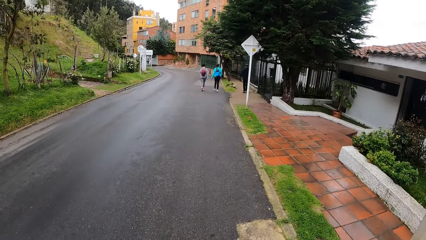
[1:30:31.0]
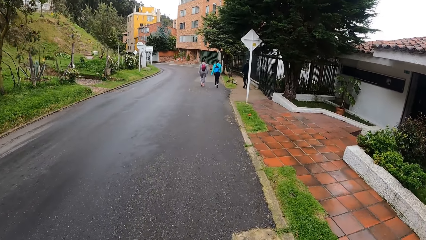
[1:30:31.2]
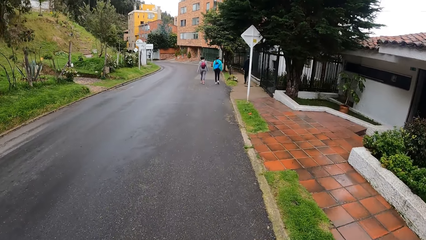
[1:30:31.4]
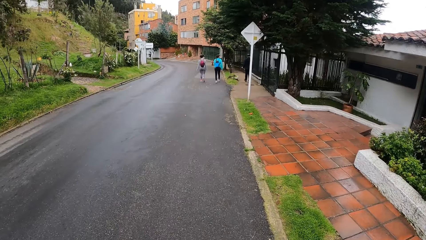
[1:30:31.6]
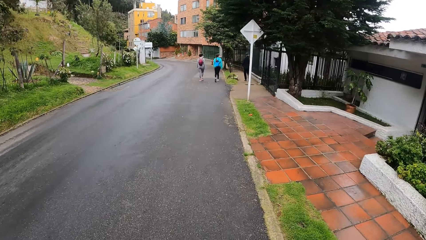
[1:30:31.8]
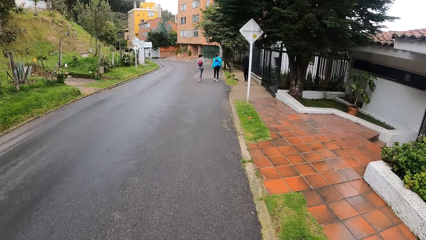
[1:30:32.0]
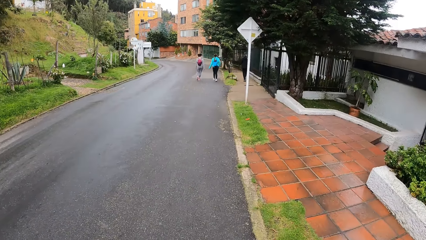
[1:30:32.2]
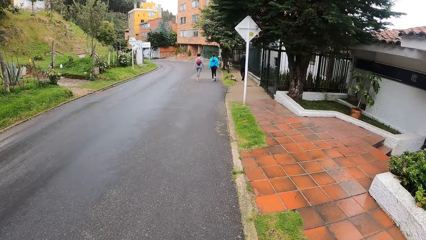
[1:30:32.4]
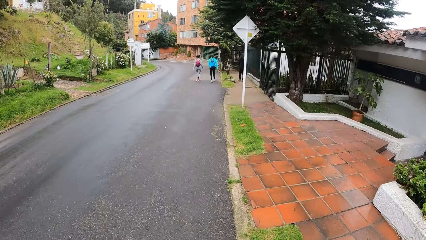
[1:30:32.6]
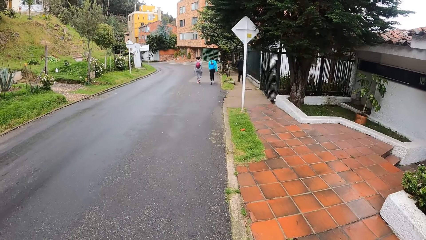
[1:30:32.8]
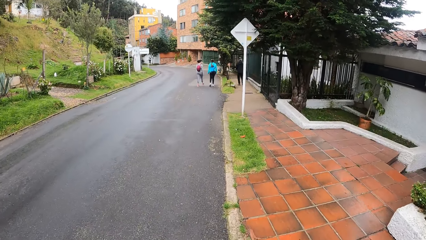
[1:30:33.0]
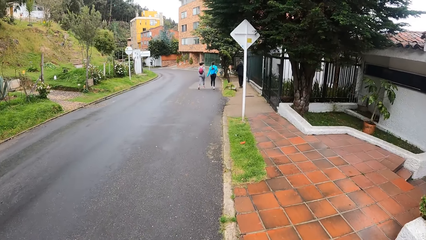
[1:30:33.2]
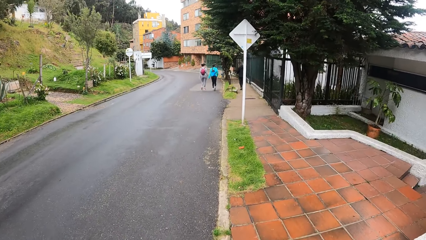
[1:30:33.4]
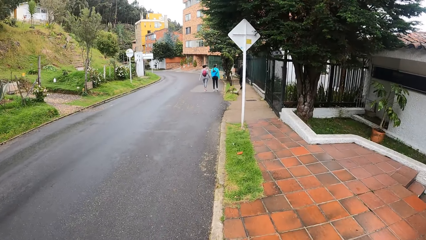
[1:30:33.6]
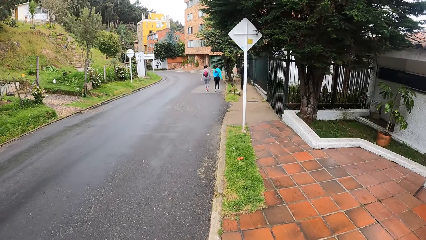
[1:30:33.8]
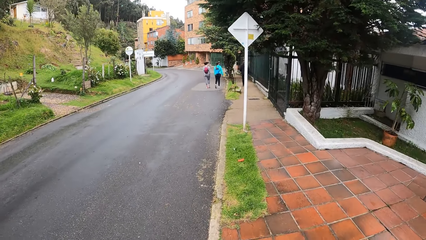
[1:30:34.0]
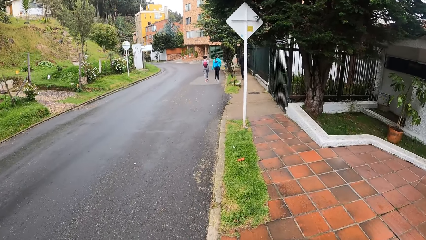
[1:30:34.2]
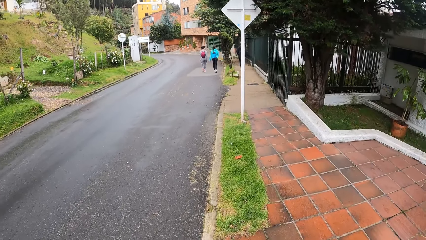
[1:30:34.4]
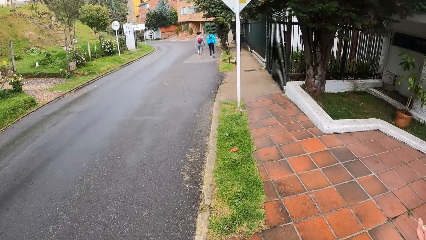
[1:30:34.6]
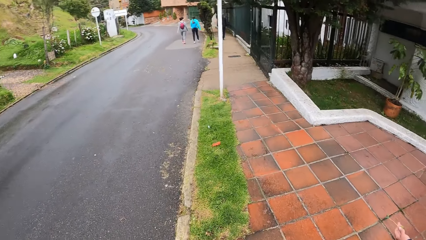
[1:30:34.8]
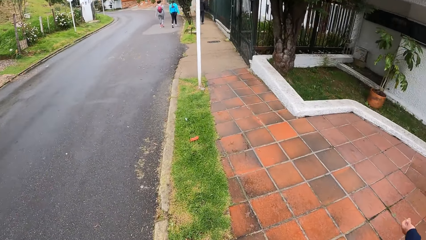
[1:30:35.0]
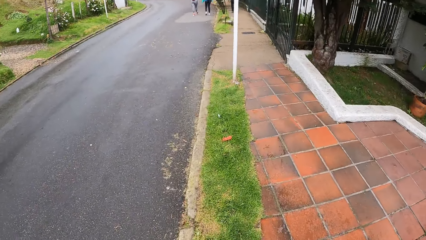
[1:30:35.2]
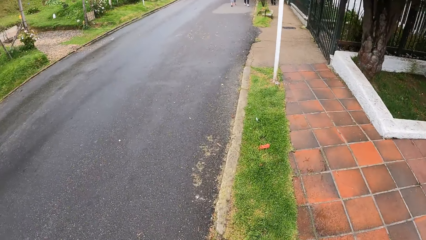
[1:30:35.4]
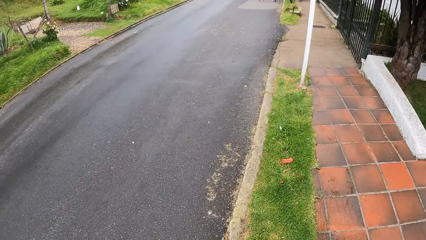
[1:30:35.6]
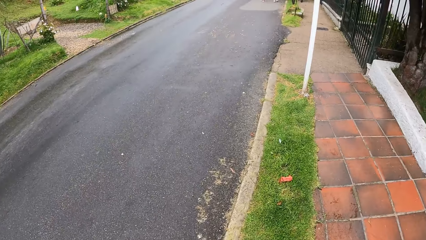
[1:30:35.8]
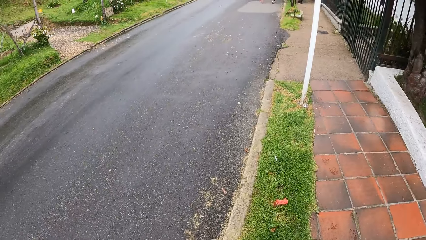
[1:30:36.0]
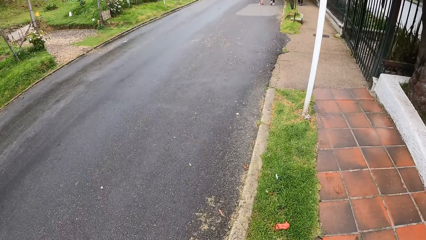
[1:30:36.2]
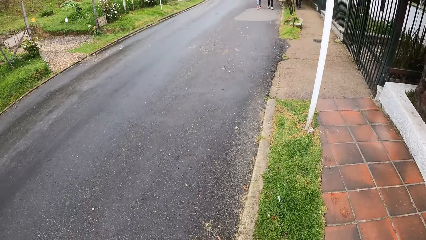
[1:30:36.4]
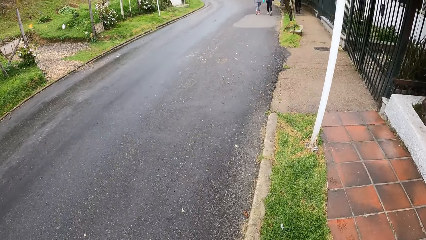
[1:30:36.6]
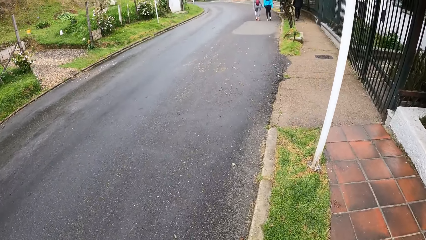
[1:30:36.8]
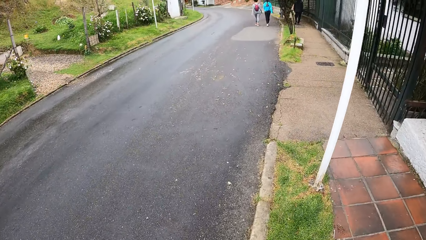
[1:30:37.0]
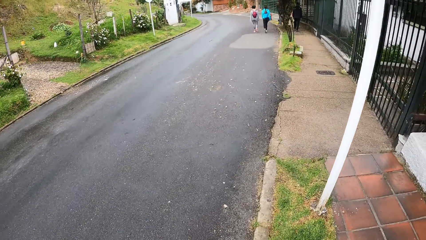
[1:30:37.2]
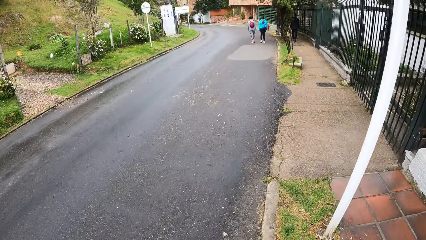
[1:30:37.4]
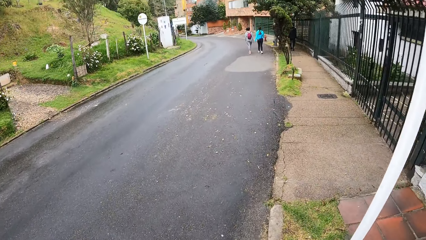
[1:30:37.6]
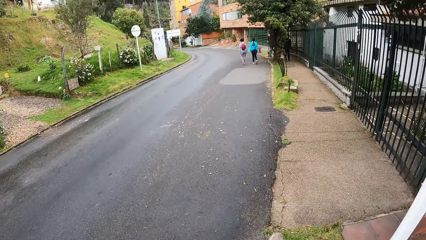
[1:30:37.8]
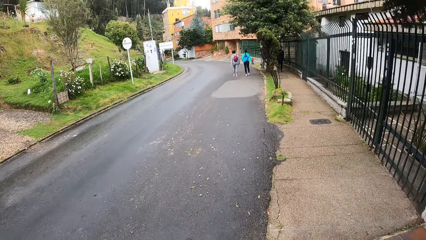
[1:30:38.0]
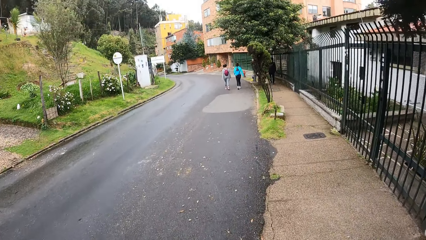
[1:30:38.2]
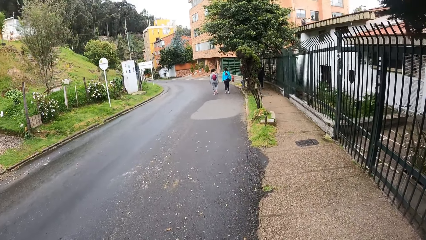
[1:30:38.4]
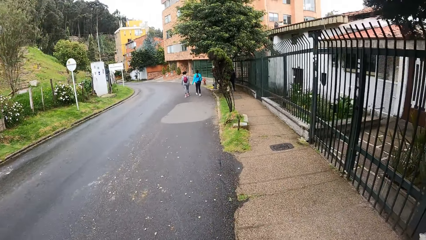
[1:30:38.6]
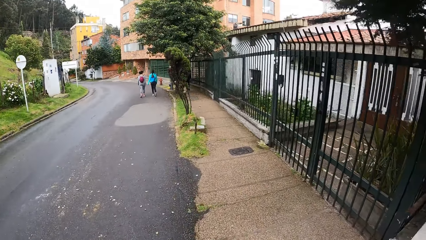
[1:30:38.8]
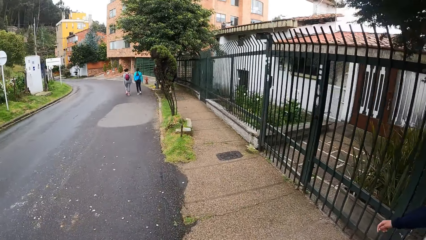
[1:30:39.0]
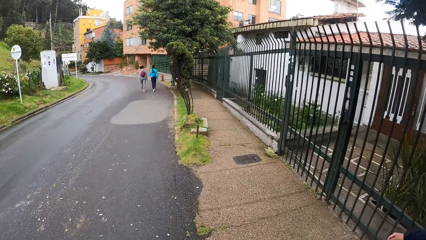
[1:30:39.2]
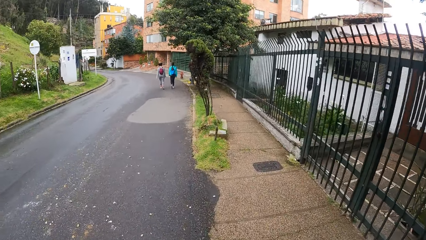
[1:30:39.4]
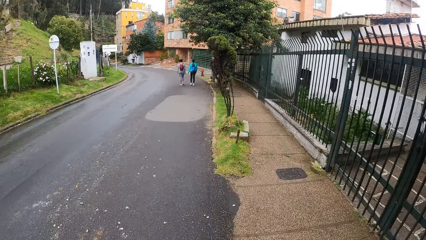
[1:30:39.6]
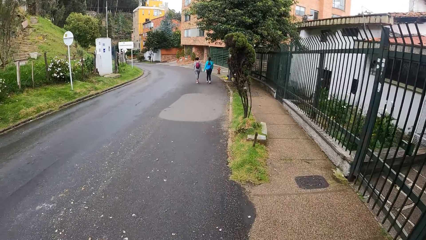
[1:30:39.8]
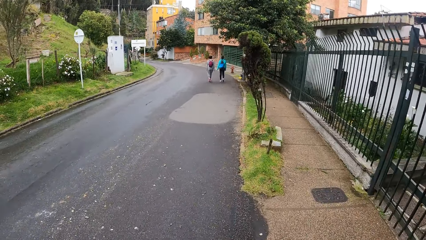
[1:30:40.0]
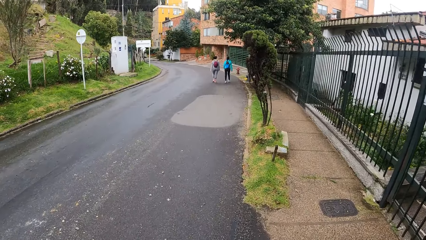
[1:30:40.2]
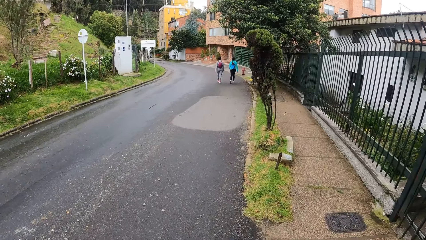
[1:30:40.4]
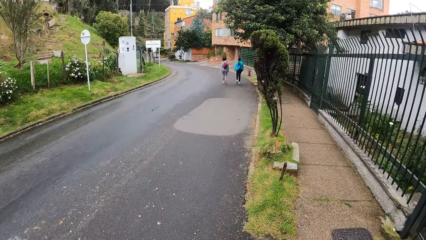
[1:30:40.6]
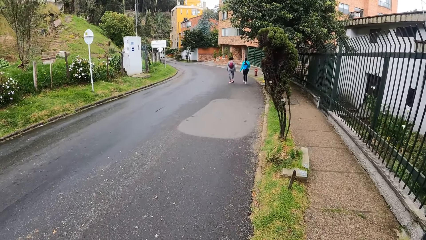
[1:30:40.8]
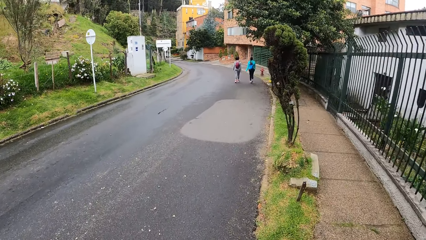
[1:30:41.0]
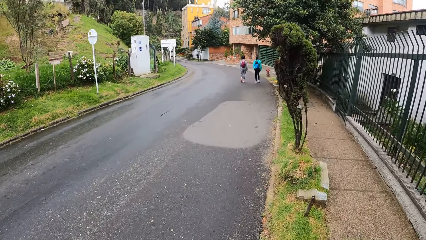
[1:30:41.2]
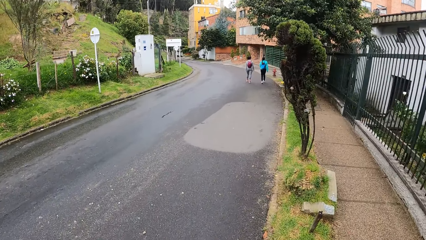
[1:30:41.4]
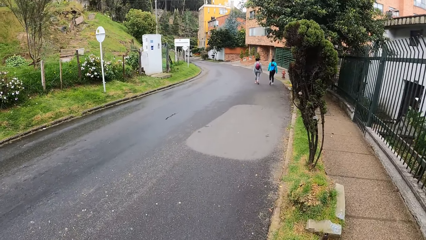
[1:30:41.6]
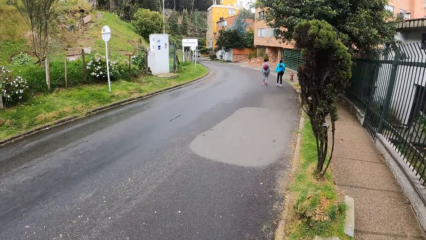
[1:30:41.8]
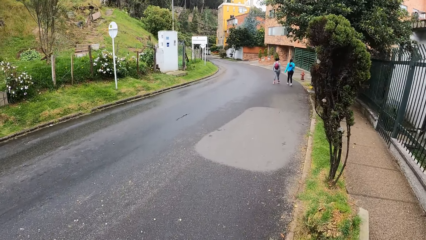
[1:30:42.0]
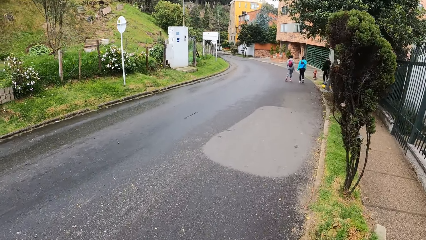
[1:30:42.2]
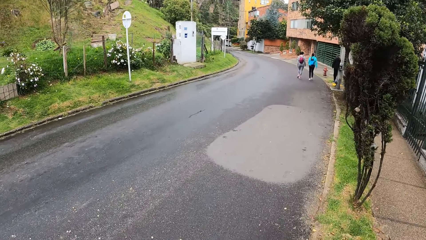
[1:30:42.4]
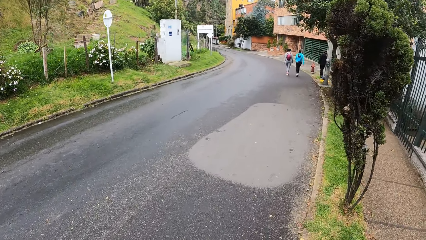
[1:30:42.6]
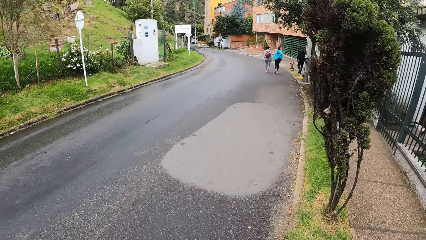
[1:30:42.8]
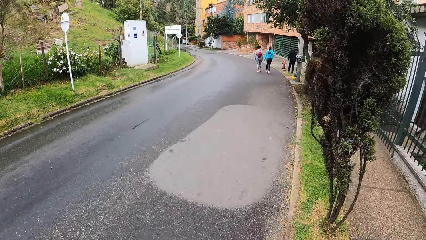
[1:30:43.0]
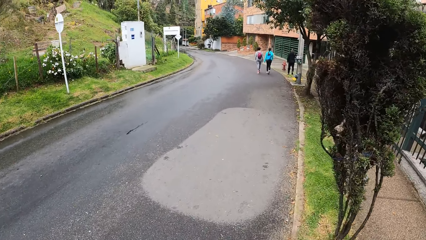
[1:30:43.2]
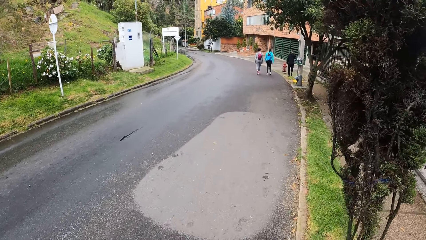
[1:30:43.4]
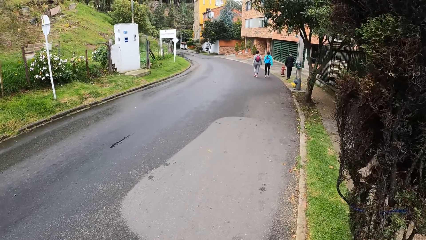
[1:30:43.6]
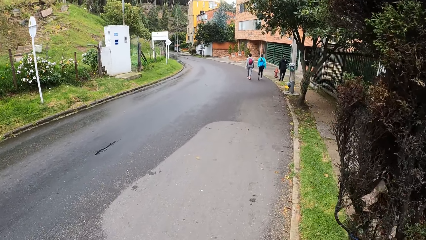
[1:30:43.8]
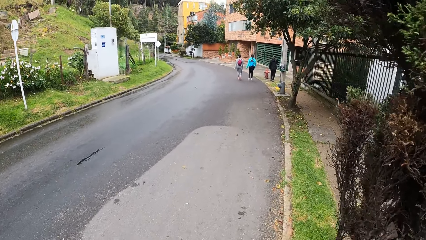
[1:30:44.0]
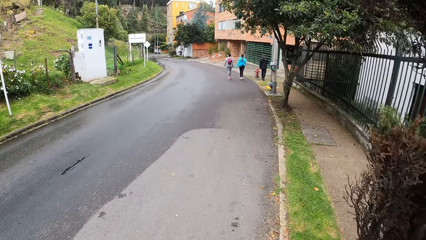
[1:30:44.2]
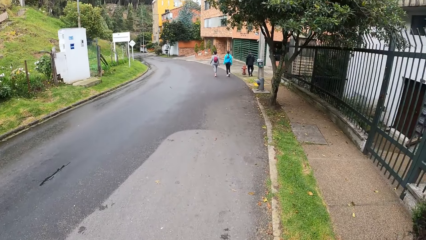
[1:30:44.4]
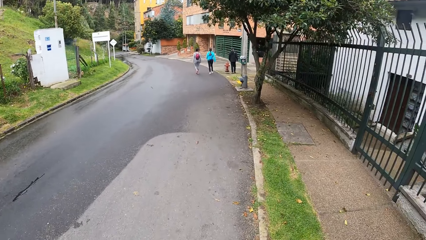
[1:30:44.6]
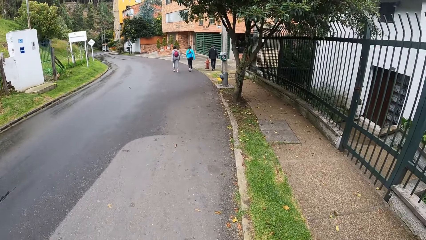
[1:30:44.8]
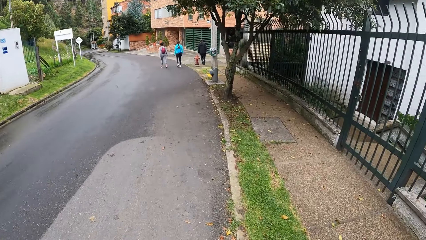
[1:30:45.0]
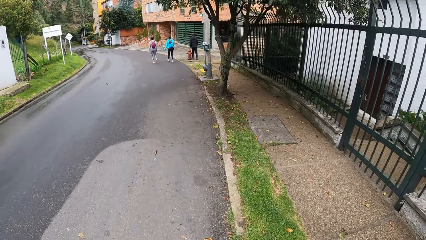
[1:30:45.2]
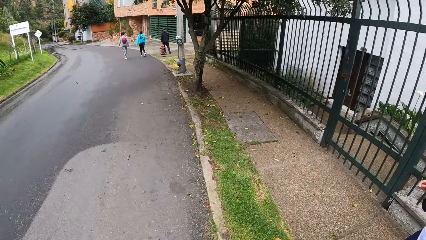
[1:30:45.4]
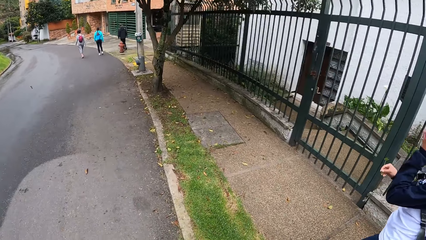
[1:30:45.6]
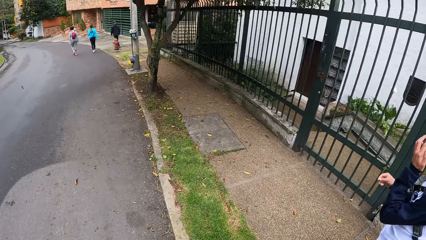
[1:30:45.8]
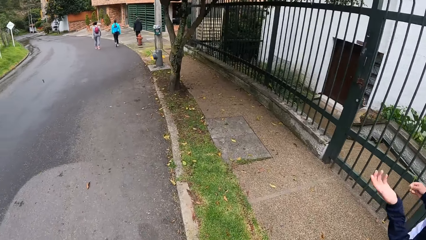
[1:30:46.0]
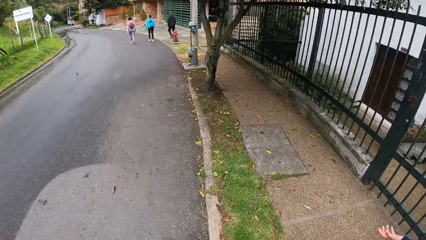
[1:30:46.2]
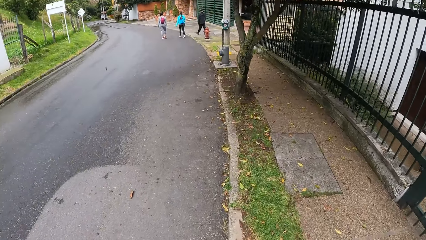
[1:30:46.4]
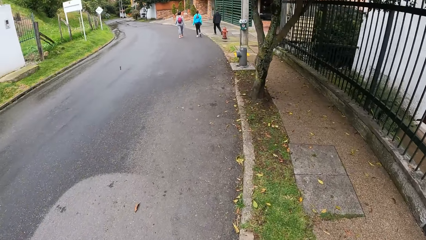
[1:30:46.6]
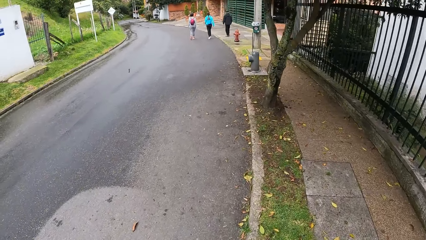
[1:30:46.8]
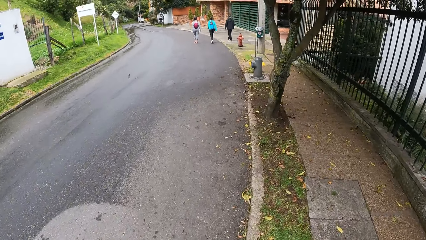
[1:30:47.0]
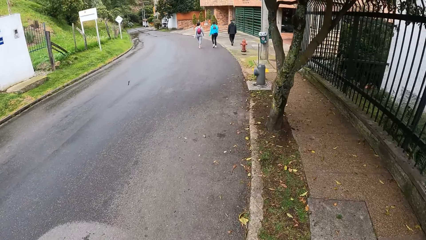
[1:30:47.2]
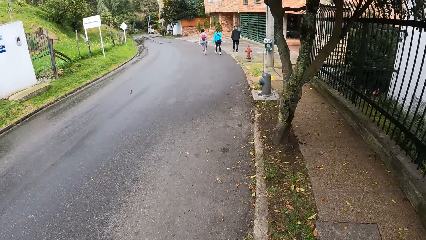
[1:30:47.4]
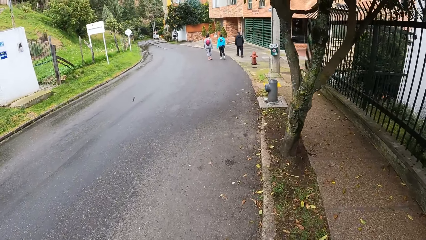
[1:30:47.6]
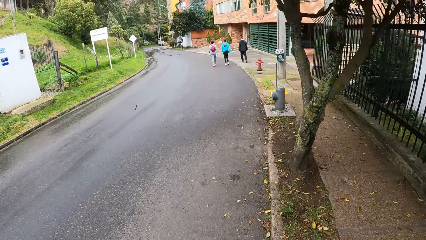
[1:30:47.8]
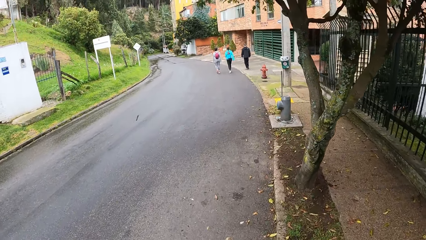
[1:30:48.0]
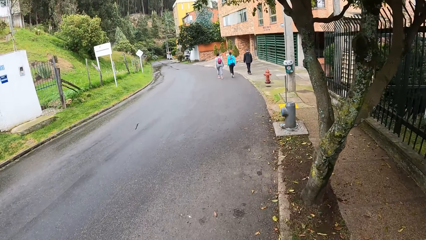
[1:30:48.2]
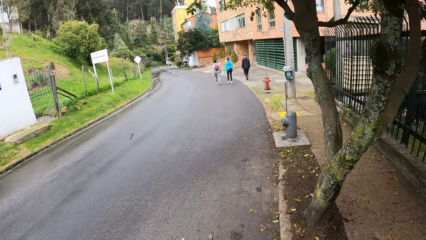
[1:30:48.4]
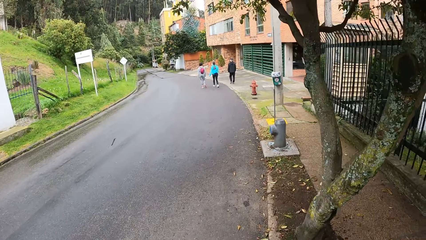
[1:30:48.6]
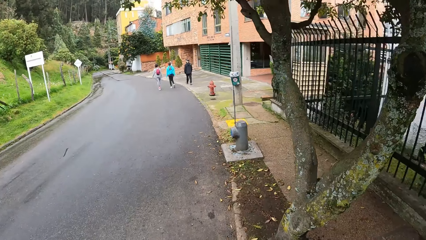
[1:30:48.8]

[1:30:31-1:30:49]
The camera wearer looks ahead. They look down. They look around. They look ahead. A woman removes her left hand from her face. The camera wearer looks around. They look ahead.
